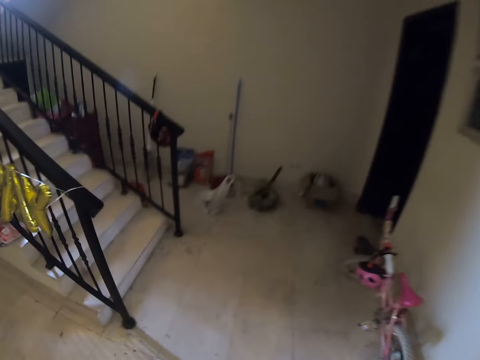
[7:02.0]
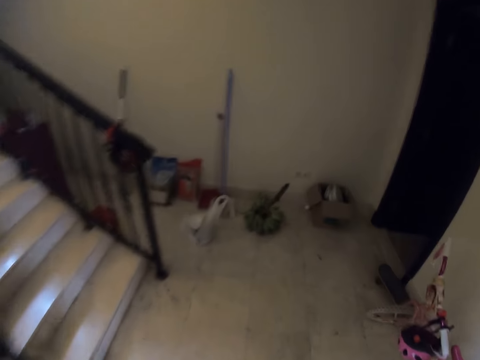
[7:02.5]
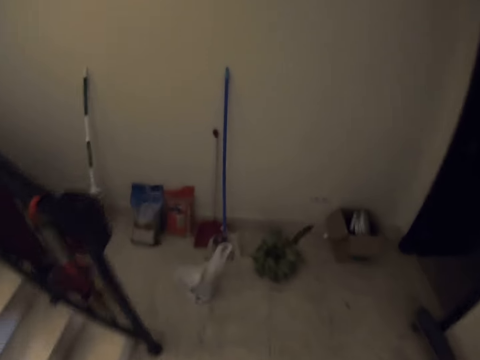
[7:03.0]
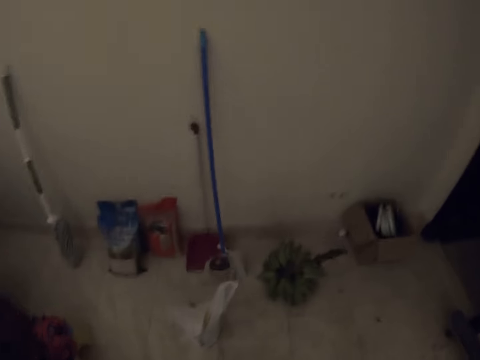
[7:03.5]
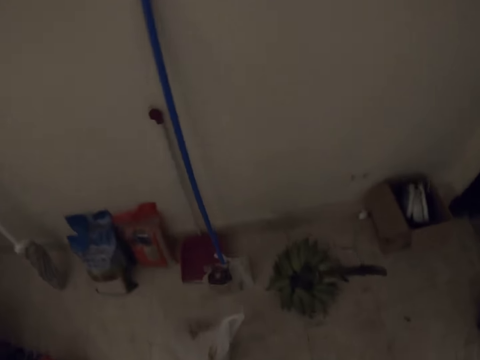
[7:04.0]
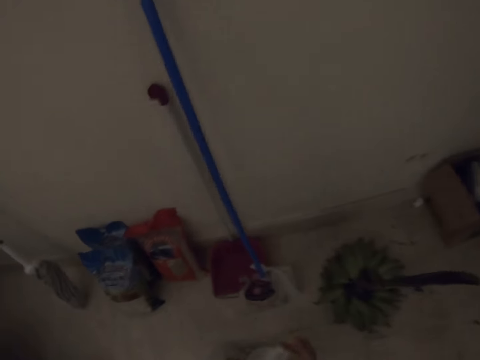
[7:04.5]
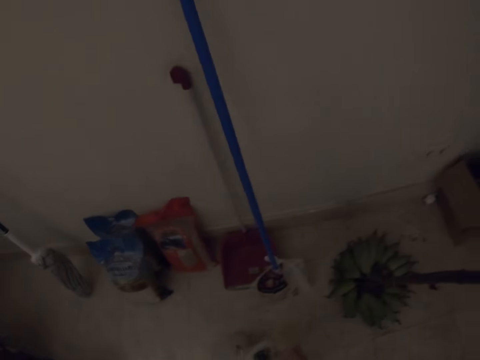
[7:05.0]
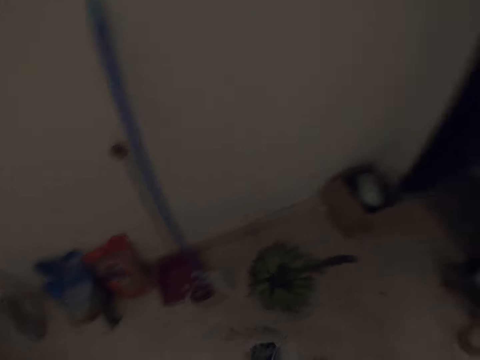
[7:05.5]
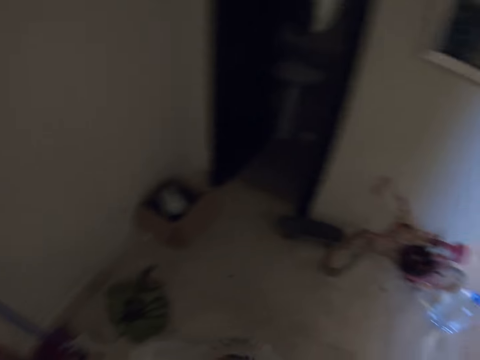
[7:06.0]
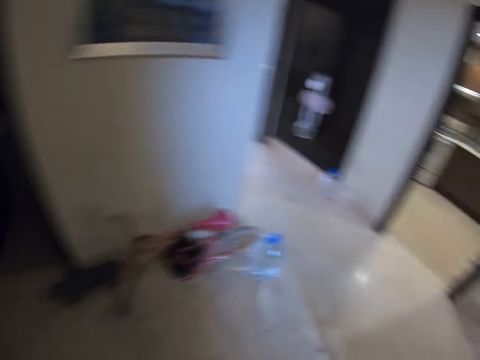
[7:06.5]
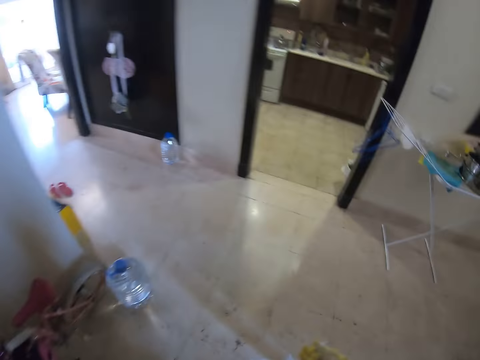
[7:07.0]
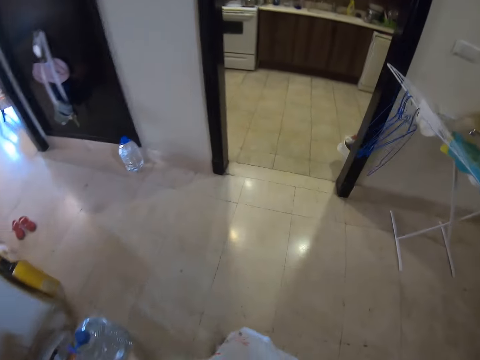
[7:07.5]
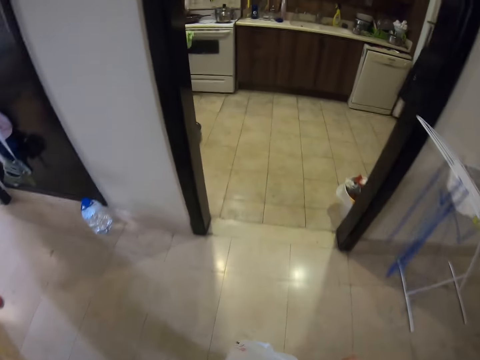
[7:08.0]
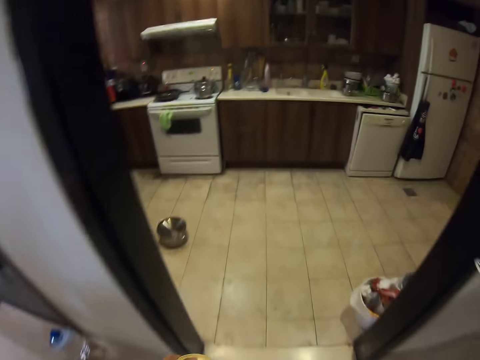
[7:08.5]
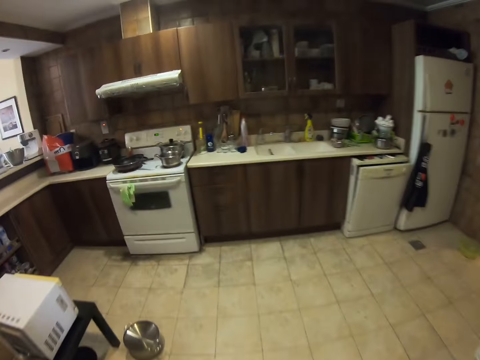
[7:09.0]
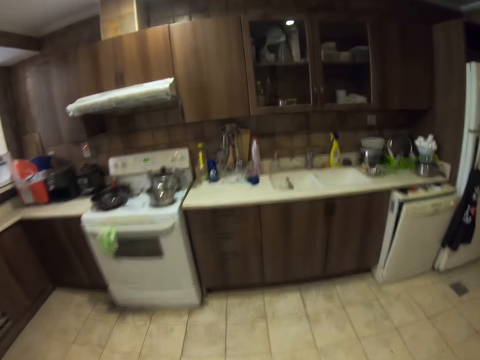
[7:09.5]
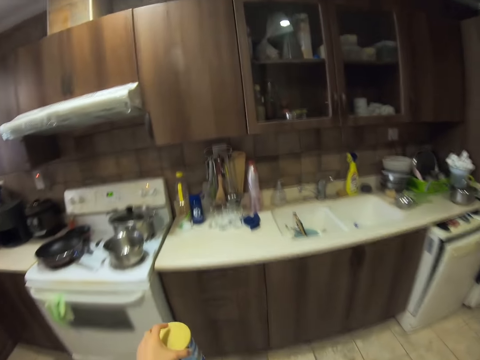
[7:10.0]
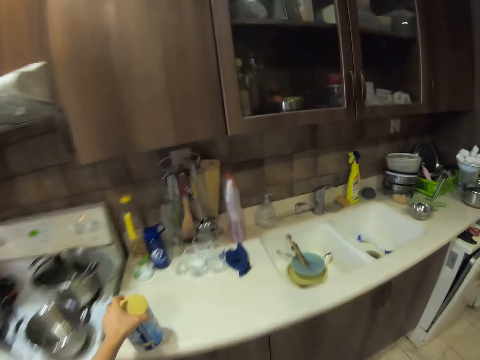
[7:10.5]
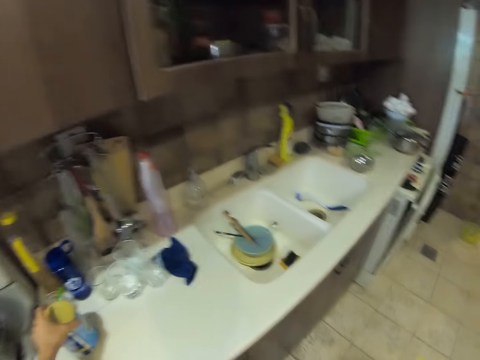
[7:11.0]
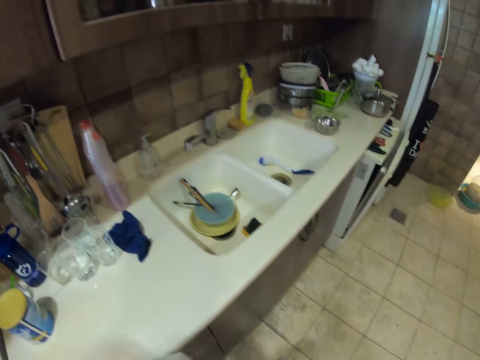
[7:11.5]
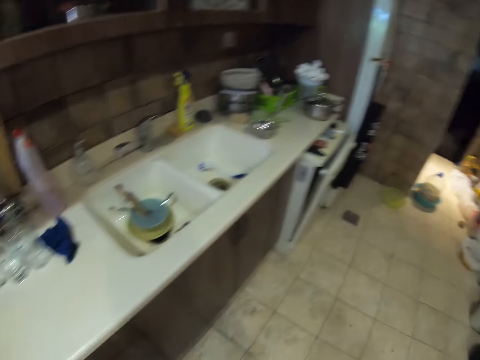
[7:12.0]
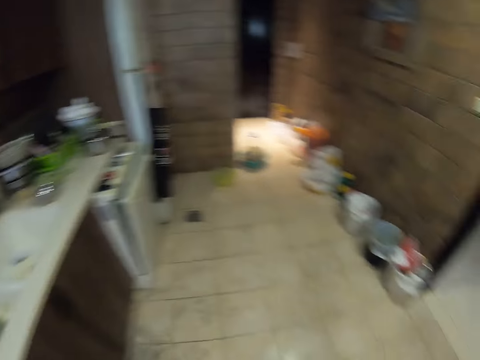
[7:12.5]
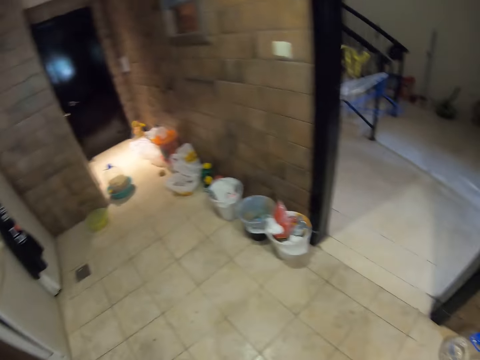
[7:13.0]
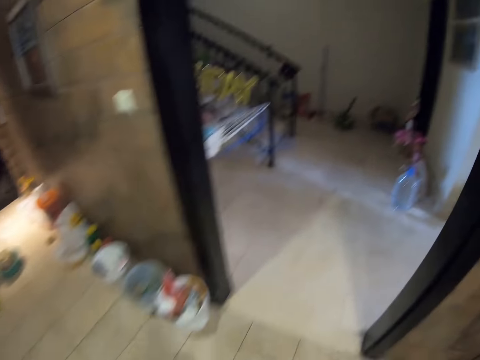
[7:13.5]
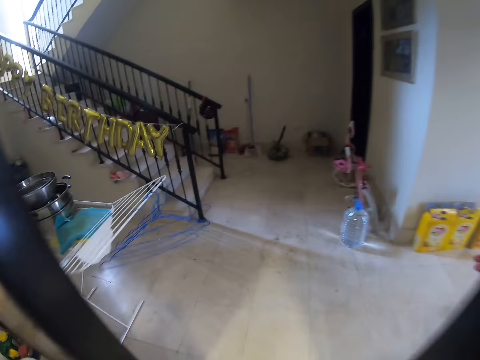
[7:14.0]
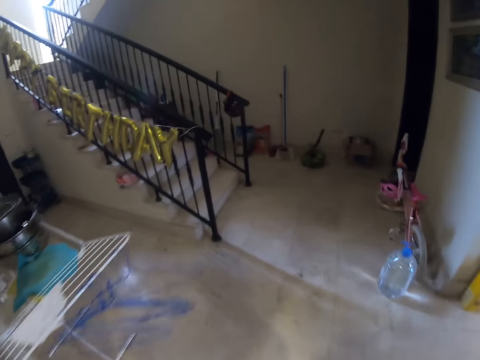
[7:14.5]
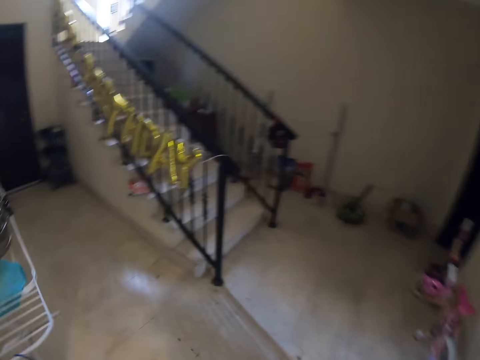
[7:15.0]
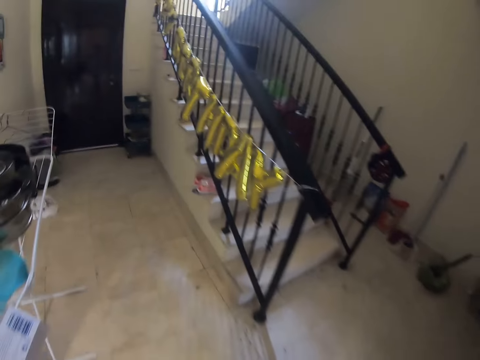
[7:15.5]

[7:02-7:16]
The camera wearer picks up the nylon paper. They walk around. They put the container on the counter. They walk around.

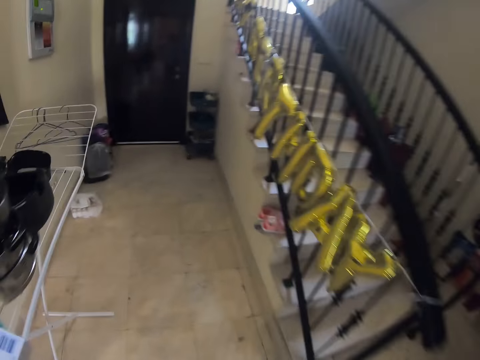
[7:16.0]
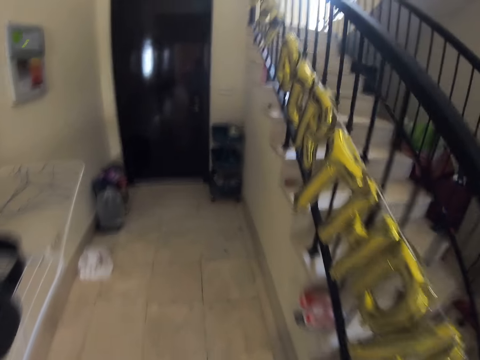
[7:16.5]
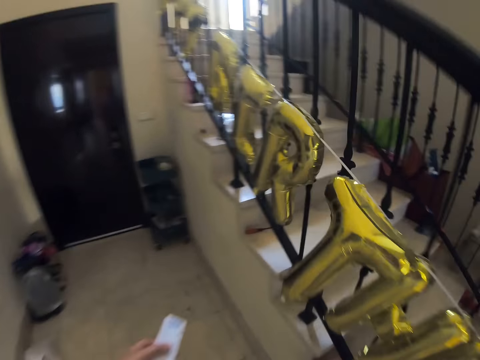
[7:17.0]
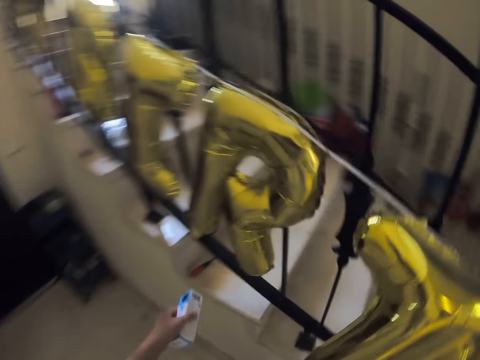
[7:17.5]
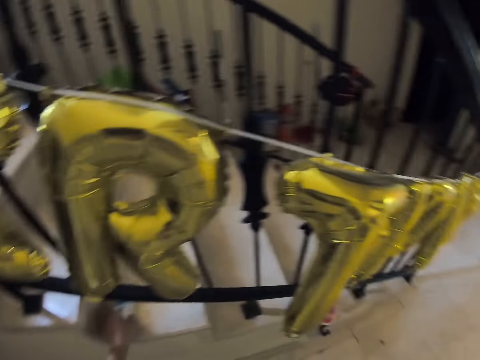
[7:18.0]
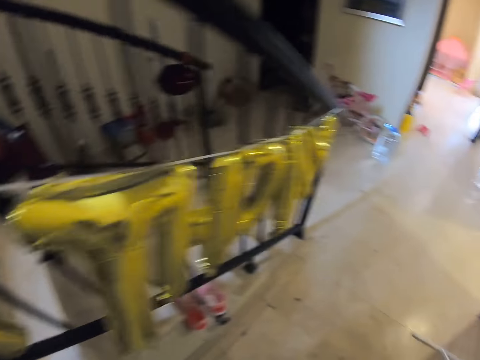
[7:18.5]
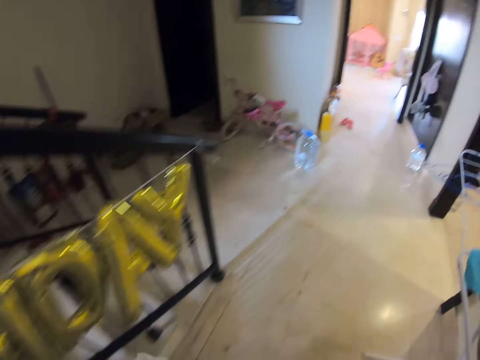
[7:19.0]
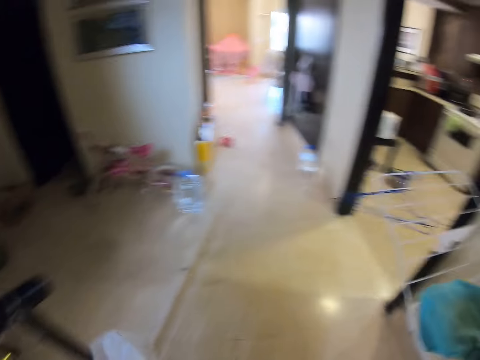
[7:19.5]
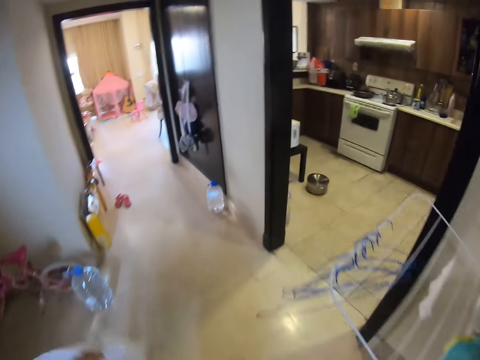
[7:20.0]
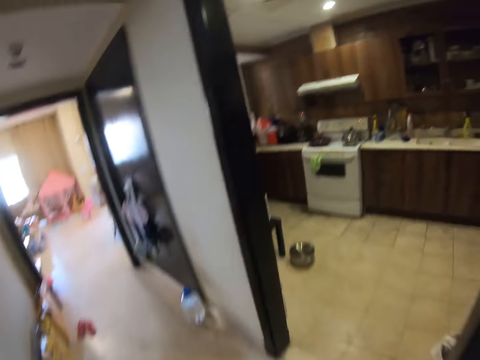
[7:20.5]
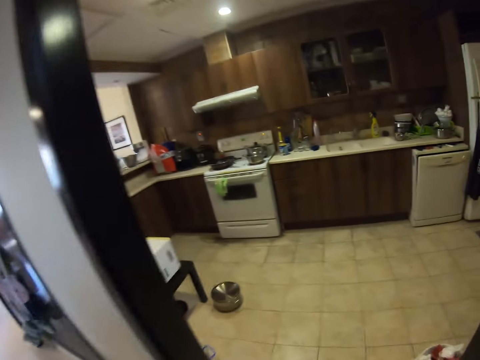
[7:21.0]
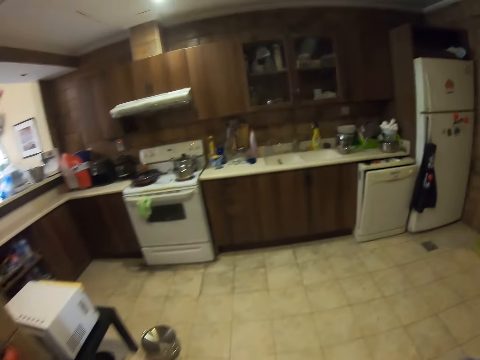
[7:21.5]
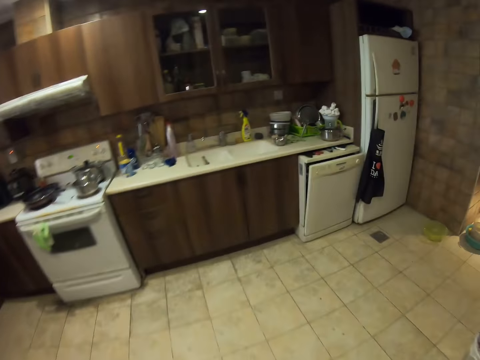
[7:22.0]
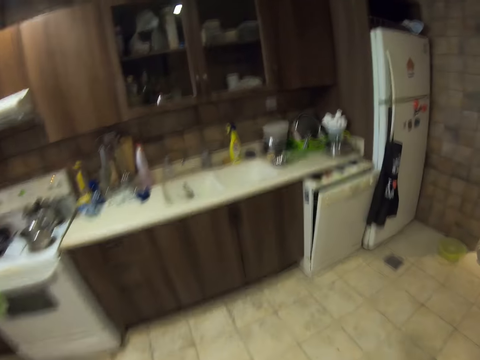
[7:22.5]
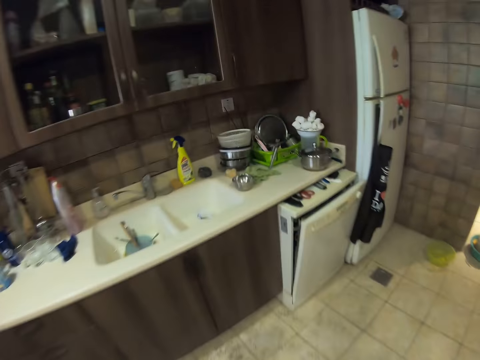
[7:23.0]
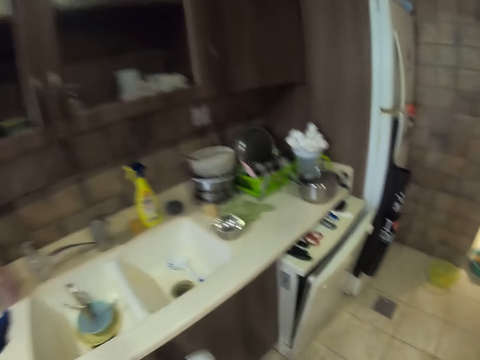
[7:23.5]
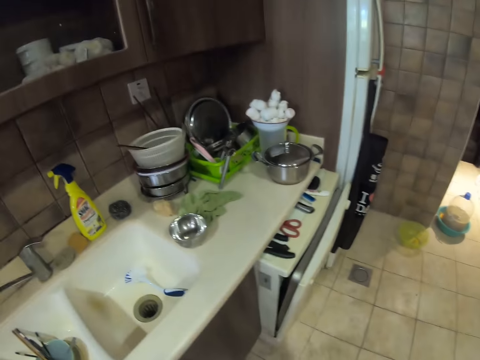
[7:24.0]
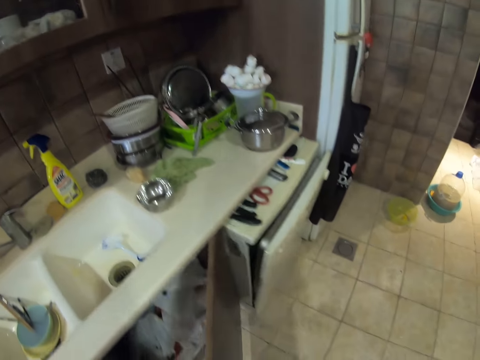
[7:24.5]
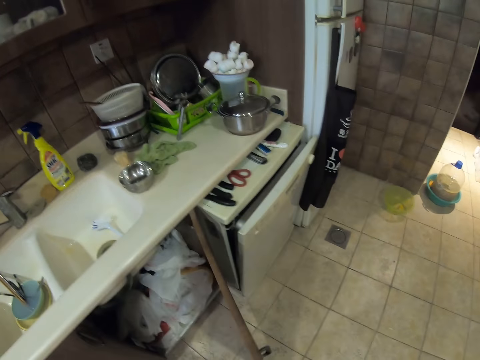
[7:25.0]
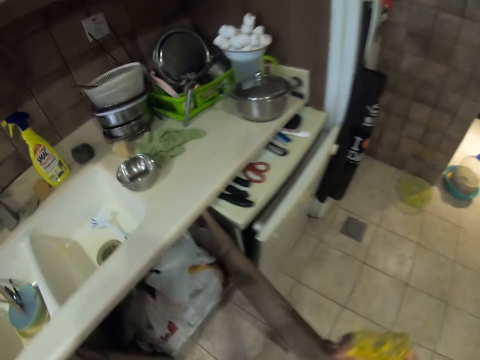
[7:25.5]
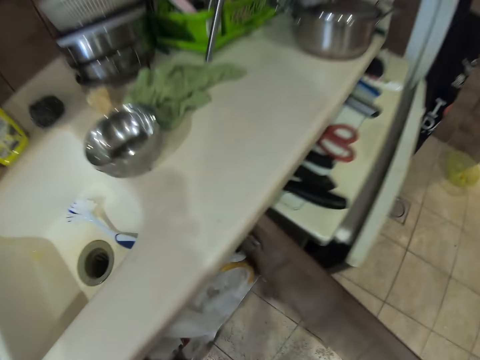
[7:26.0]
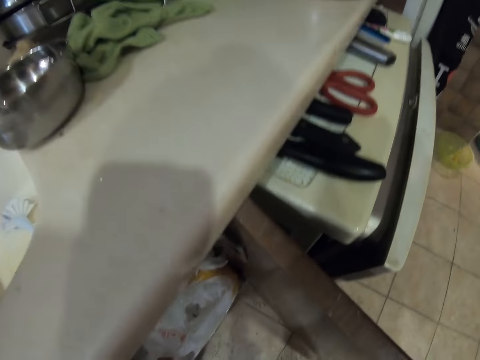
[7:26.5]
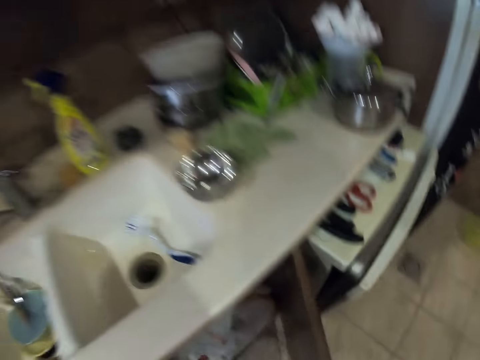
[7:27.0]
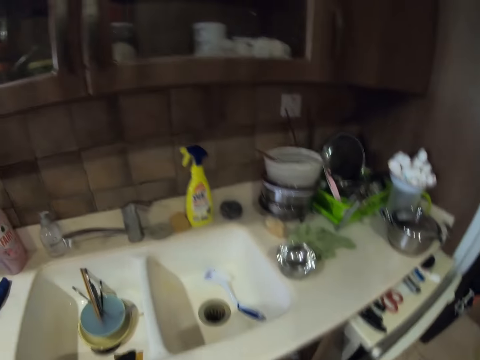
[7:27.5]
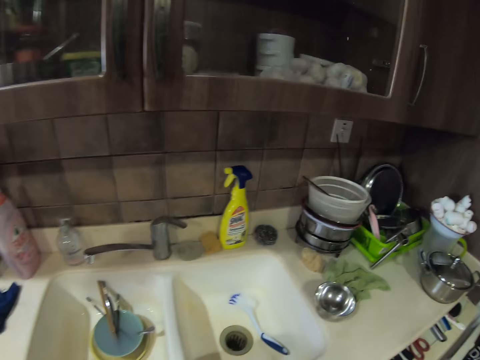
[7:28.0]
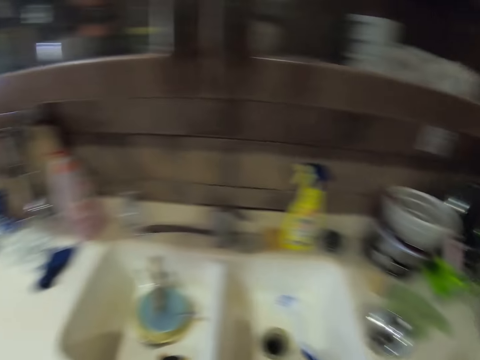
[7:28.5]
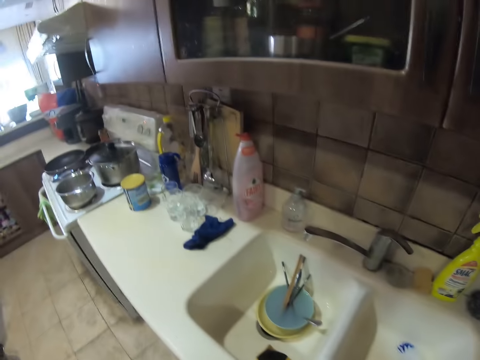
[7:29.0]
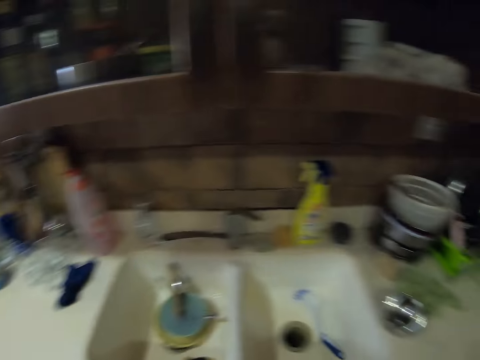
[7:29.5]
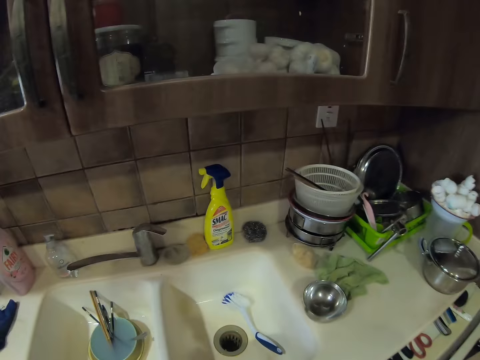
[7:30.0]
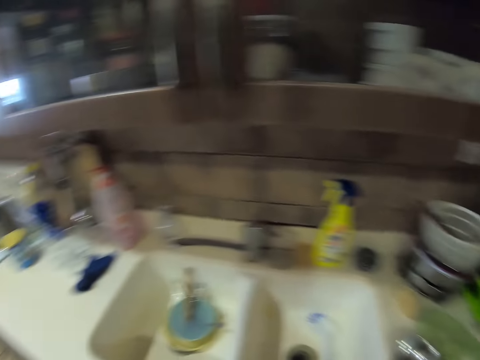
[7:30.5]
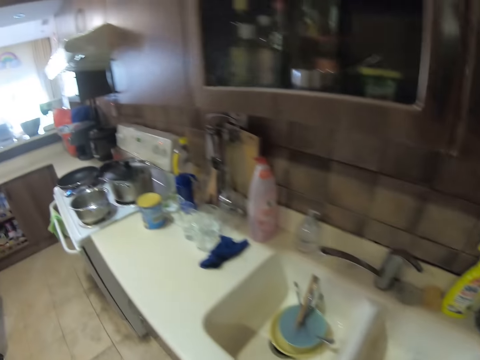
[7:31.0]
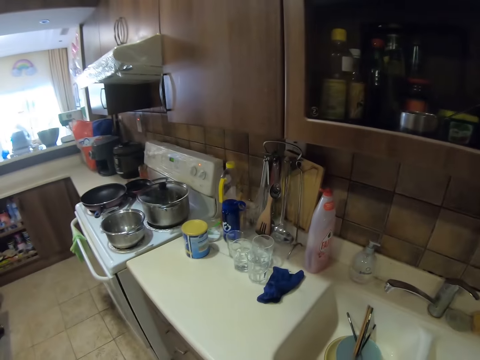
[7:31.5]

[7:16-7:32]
The camera wearer puts the bottle on the stairs and walks around. They open the cabinet. They put the nylon in the cabinet. They close the cabinet. They look around.
